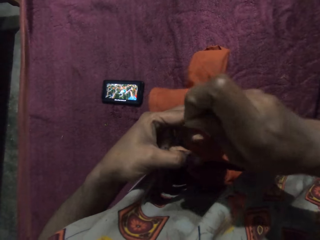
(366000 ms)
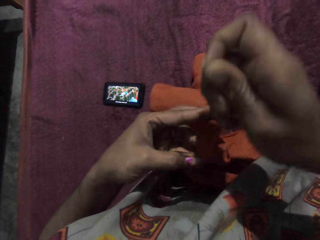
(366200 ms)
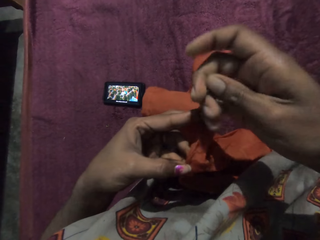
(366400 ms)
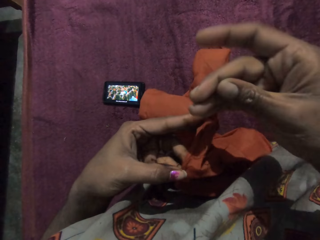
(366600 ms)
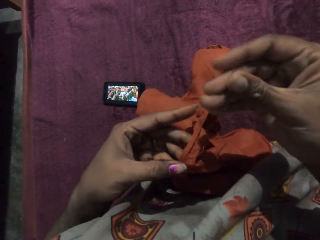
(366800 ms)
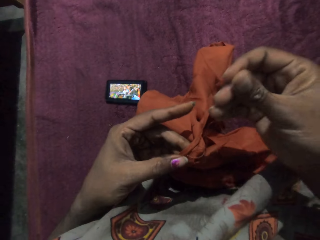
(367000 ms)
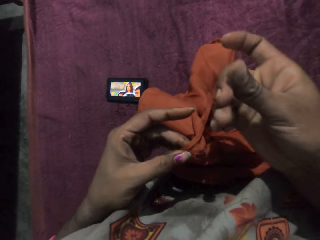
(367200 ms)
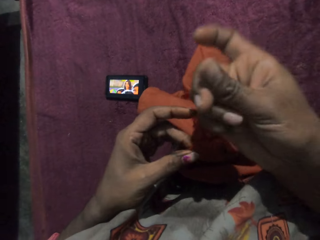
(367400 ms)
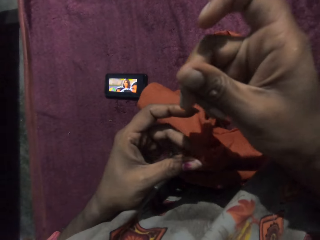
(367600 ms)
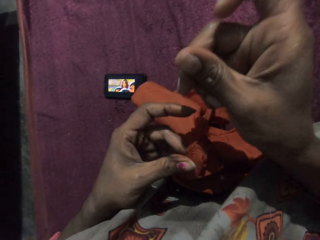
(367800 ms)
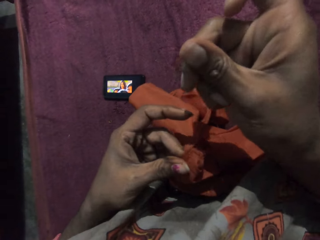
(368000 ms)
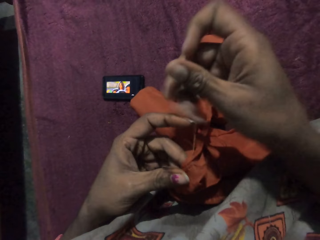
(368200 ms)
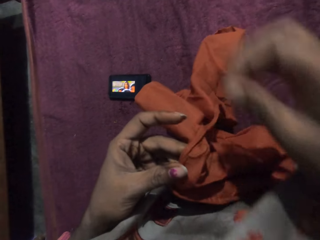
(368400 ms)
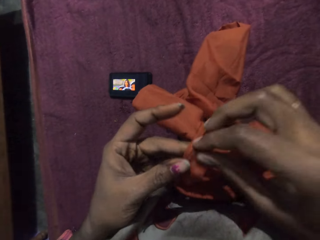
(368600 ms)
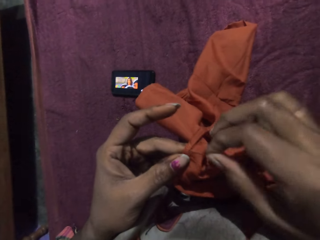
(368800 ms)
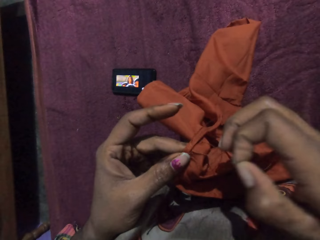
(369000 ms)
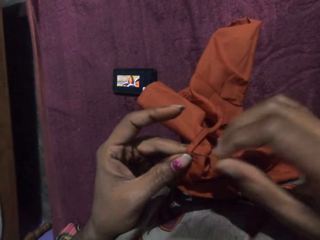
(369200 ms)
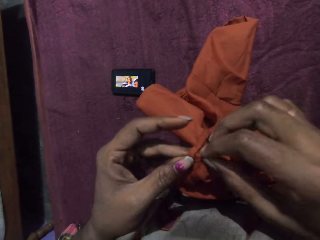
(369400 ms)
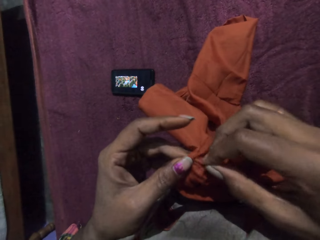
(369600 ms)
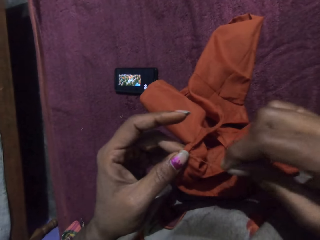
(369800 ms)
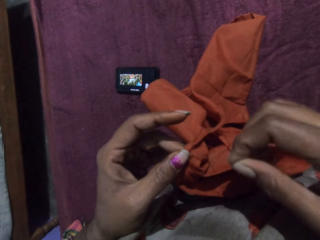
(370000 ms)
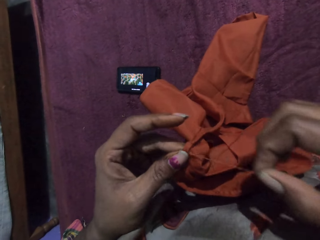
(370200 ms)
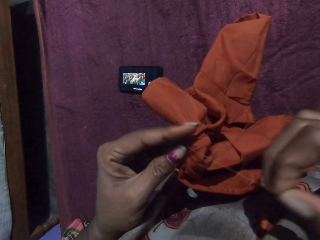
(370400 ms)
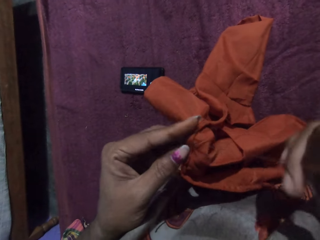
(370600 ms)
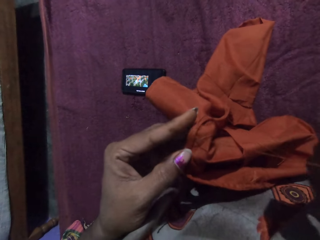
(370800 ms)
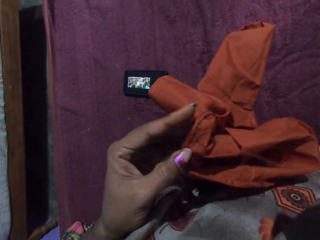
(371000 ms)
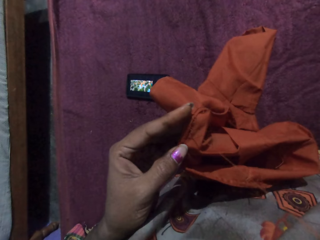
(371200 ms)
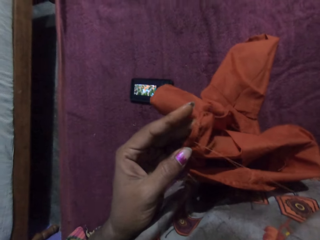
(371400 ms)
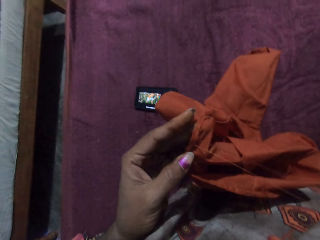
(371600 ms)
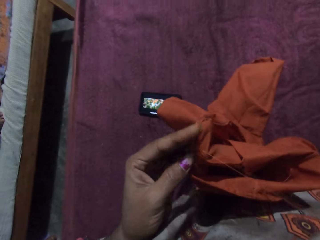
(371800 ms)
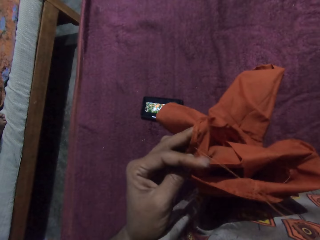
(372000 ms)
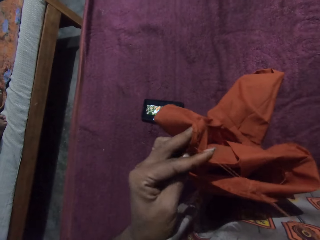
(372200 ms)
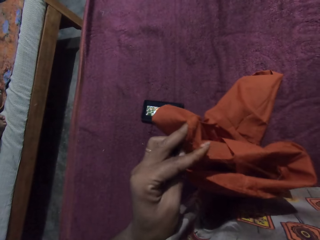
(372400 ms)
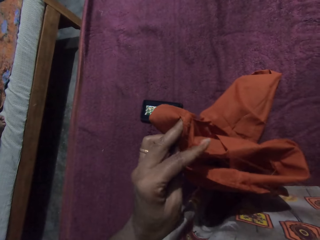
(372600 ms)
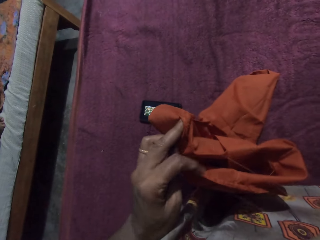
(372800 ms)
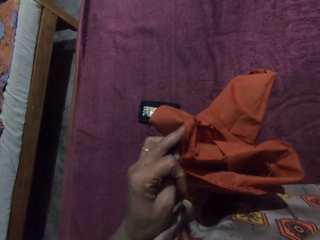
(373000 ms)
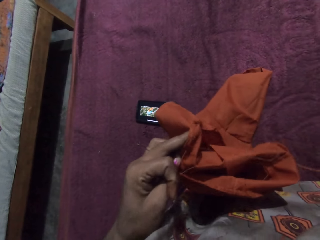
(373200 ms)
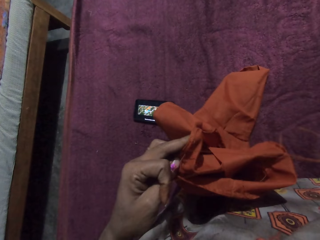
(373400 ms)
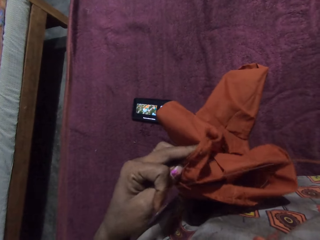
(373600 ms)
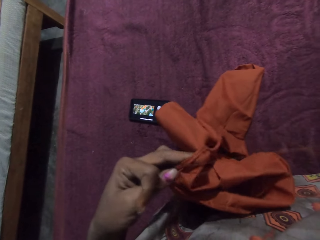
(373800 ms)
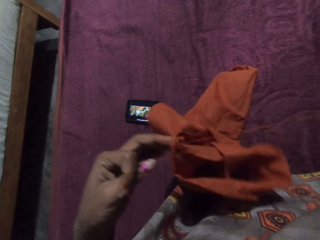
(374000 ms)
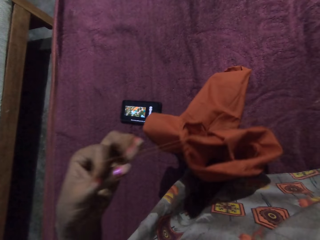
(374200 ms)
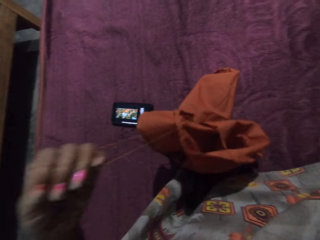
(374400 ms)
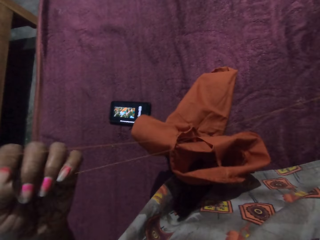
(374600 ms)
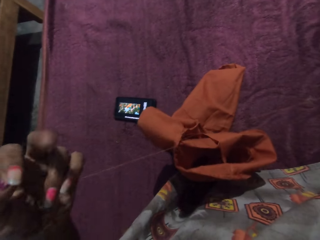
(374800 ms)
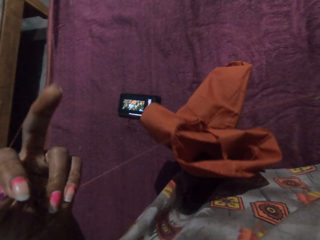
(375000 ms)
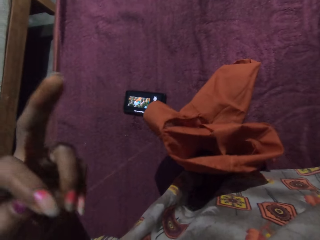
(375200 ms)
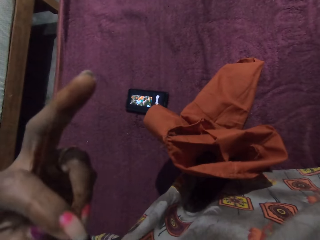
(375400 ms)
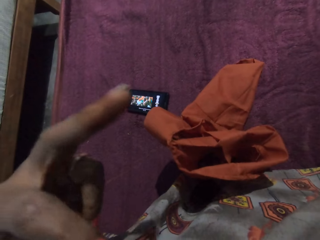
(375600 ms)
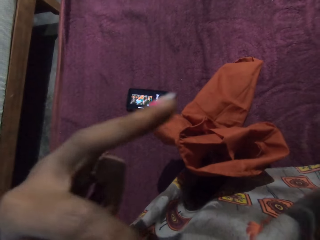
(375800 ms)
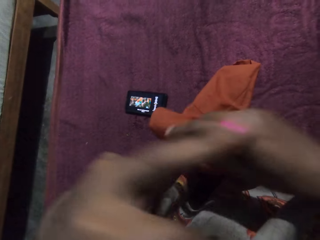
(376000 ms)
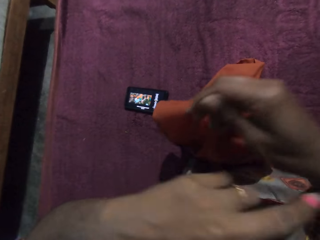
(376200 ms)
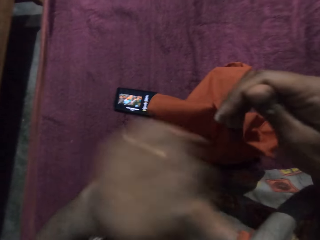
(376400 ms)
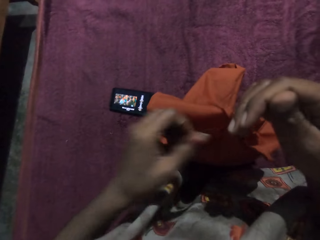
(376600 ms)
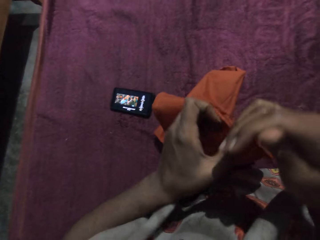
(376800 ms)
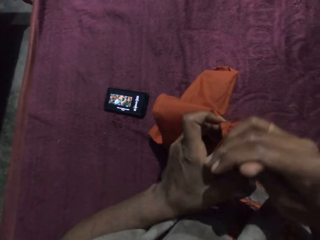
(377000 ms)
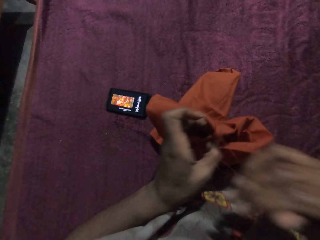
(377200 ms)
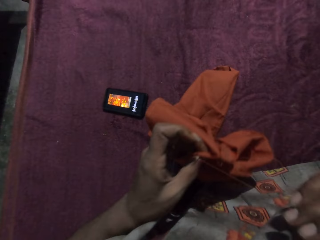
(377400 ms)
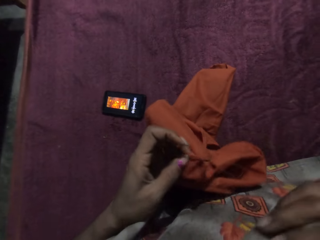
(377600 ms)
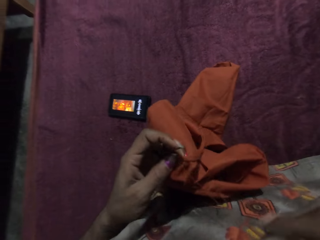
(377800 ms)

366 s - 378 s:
The camera wearer loosens the thread from the cloth with her hands.

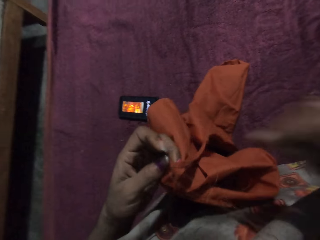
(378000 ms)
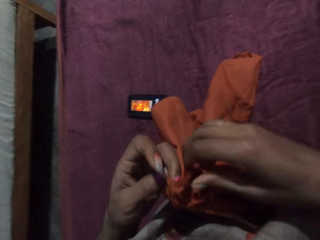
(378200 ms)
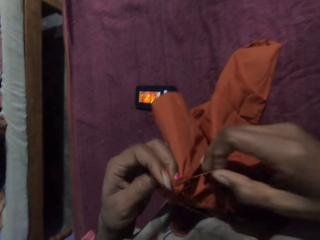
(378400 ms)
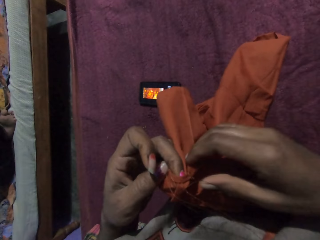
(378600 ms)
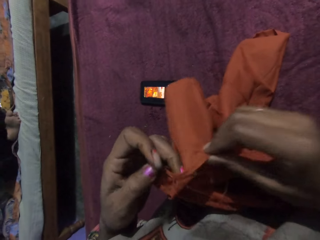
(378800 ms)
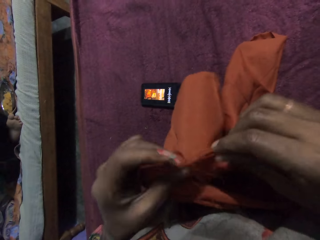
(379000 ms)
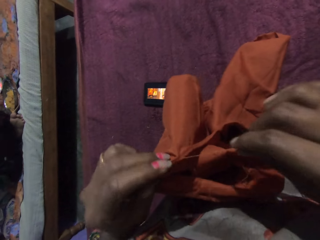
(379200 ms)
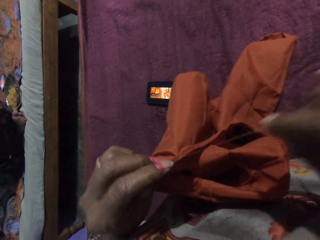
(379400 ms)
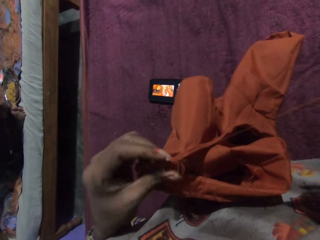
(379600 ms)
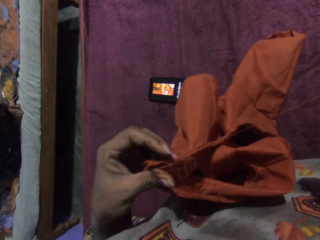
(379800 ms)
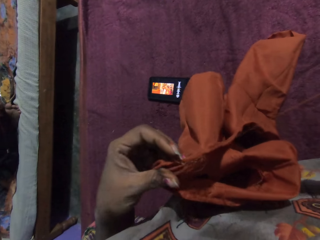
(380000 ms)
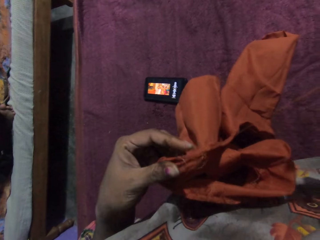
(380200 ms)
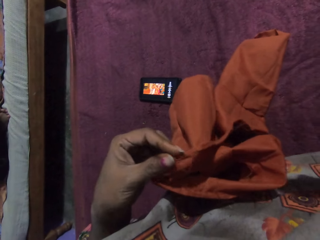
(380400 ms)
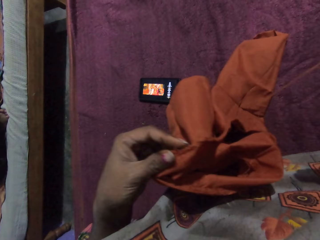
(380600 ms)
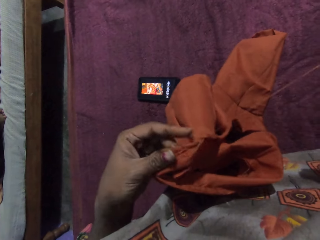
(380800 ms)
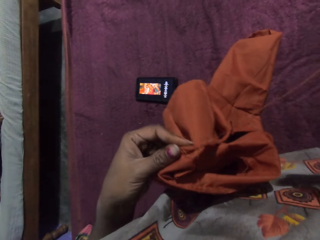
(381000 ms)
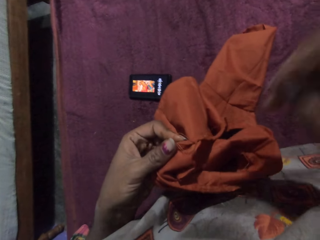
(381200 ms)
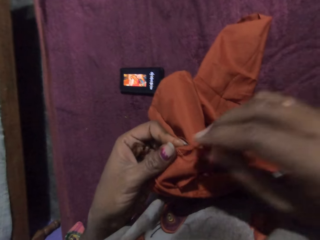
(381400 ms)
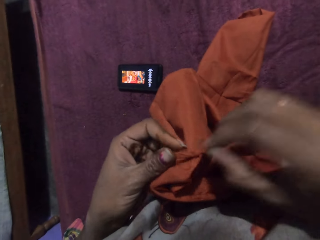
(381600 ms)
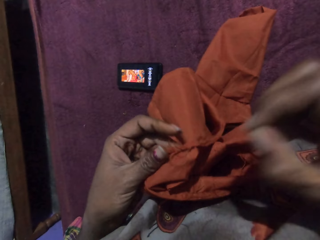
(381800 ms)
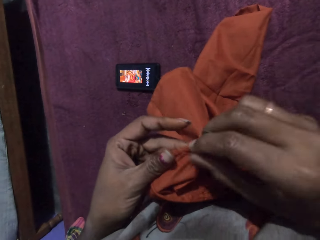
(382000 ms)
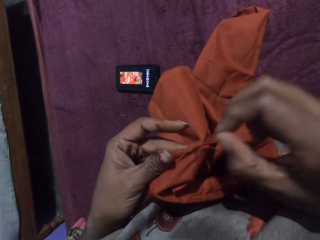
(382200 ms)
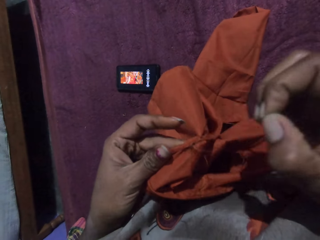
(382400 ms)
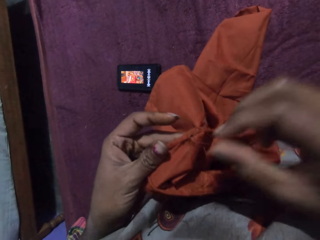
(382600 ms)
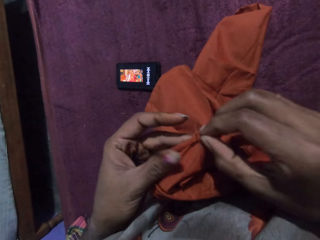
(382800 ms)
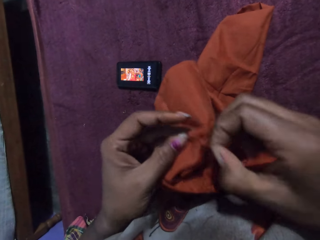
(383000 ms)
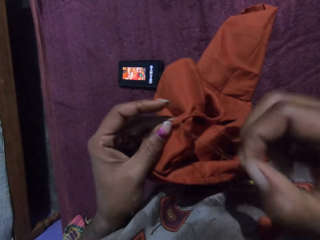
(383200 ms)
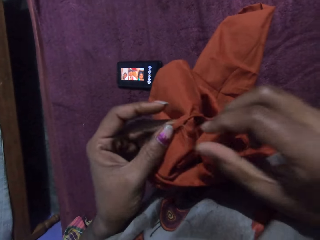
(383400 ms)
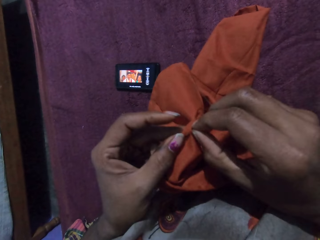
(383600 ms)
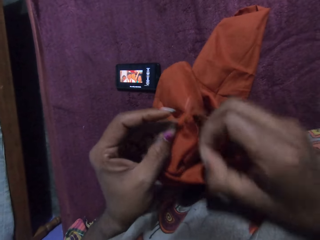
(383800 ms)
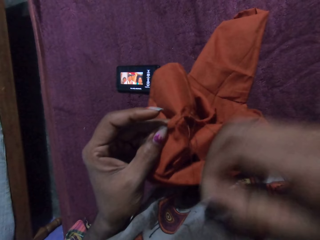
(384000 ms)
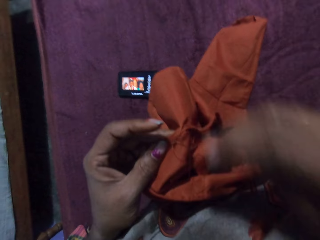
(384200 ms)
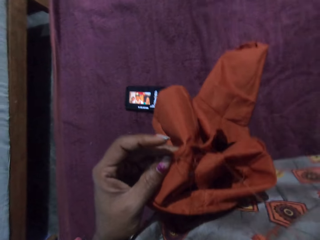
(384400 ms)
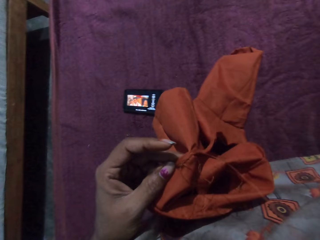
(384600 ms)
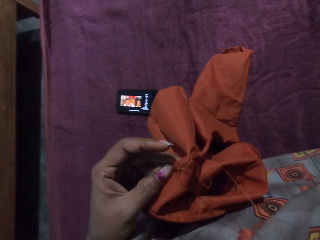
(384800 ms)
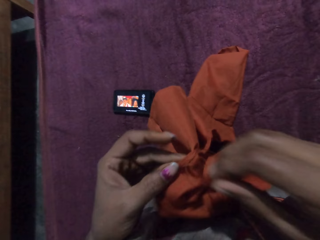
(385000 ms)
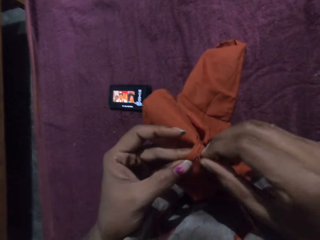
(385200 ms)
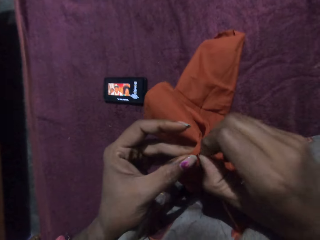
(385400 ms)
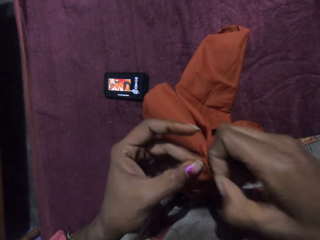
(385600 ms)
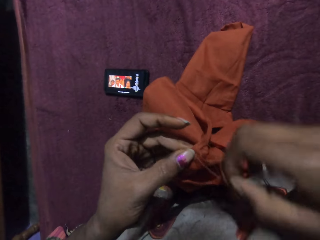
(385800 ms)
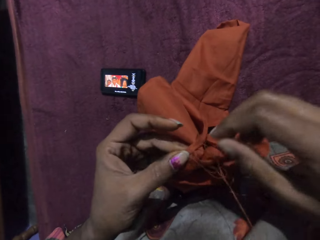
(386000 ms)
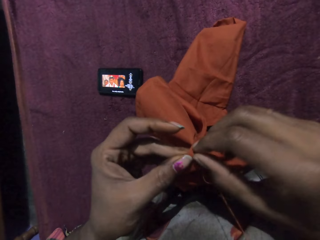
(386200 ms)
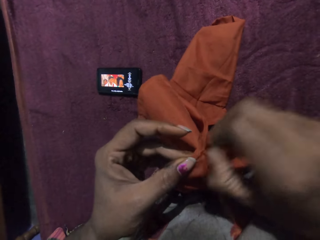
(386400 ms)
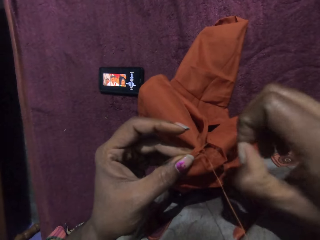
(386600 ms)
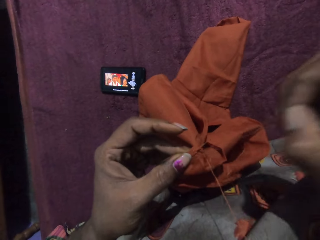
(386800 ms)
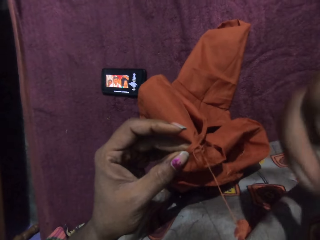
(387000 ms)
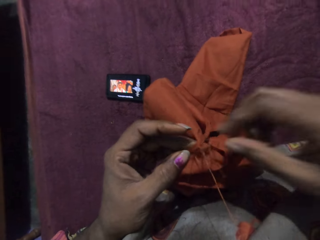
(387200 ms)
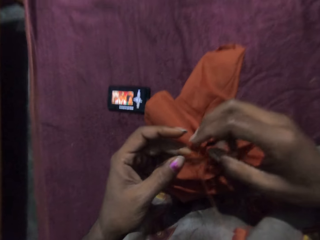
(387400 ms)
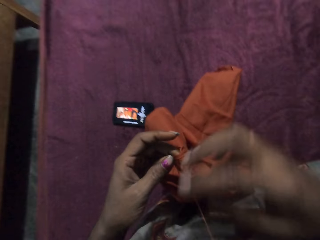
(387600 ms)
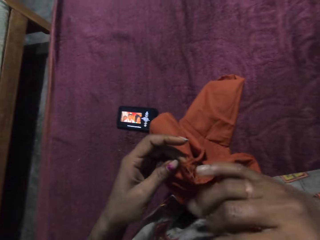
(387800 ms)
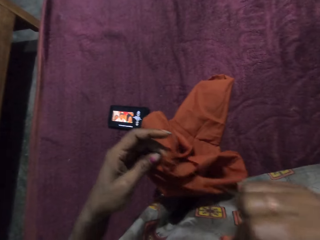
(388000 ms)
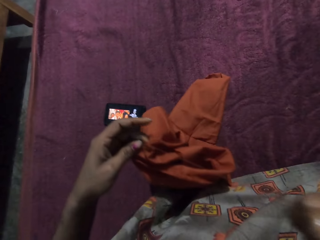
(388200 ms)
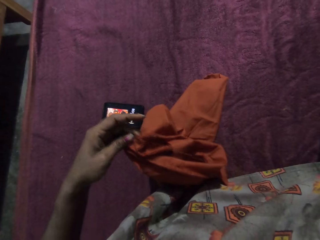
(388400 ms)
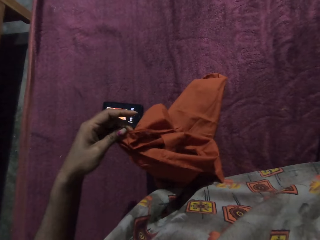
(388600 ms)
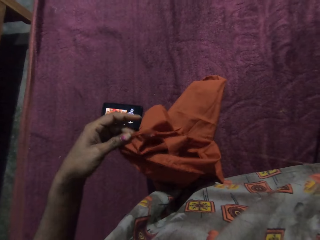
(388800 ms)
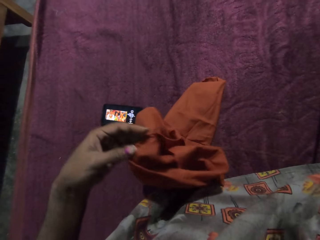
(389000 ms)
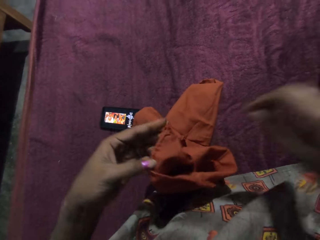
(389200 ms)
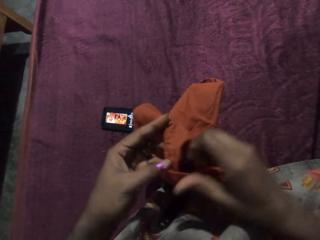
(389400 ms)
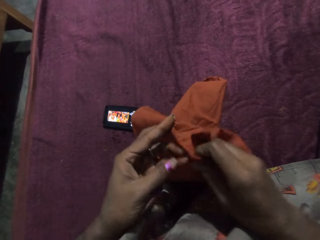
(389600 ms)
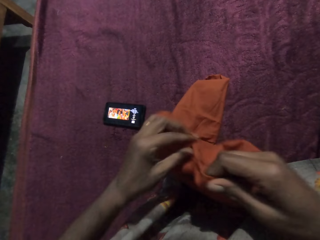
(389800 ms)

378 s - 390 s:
The camera wearer pulls the thread.
